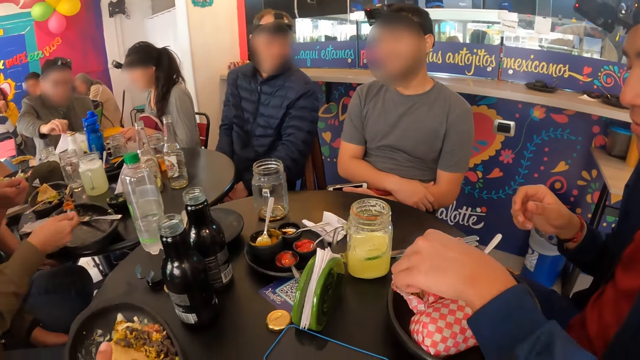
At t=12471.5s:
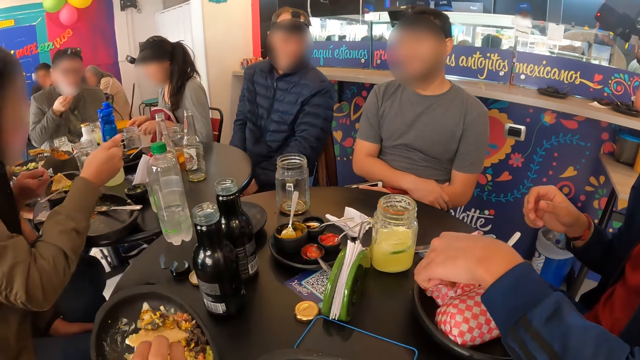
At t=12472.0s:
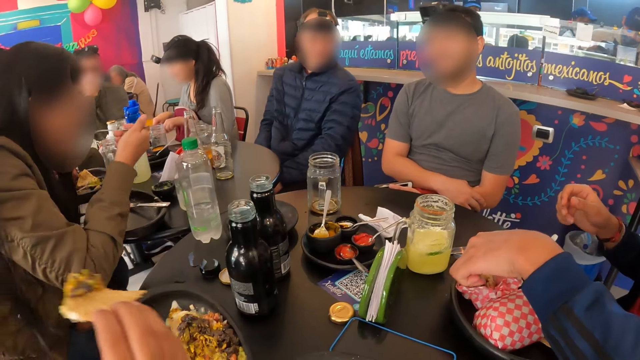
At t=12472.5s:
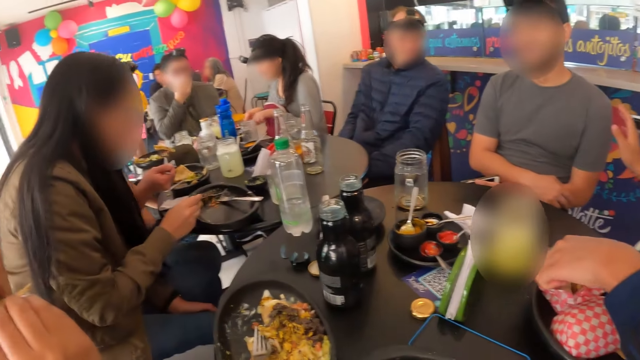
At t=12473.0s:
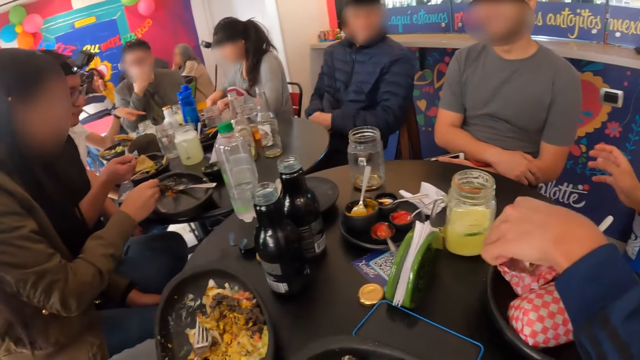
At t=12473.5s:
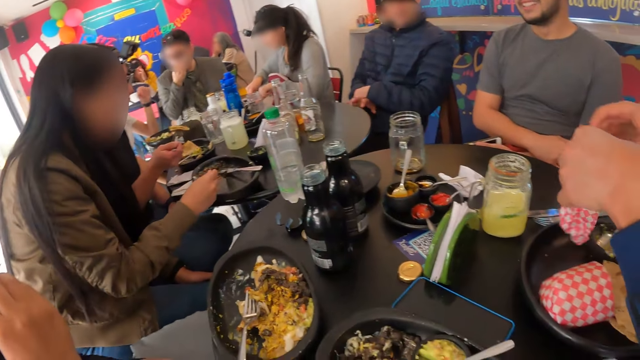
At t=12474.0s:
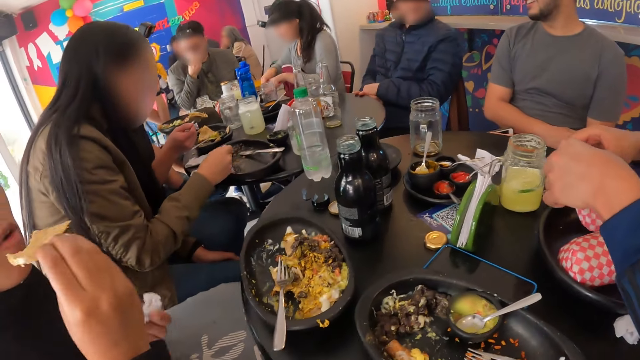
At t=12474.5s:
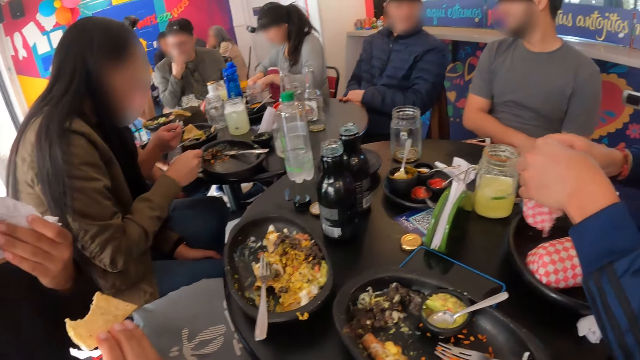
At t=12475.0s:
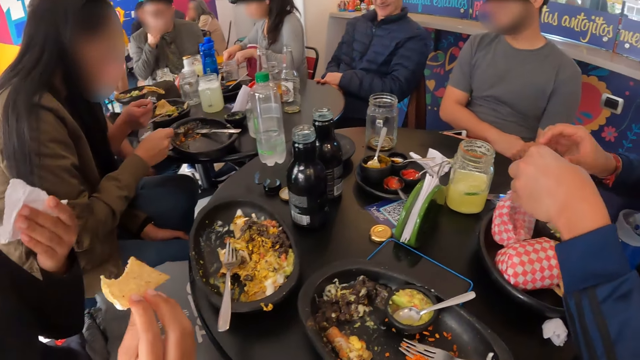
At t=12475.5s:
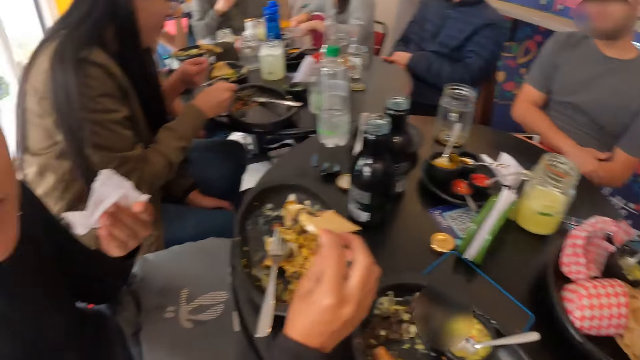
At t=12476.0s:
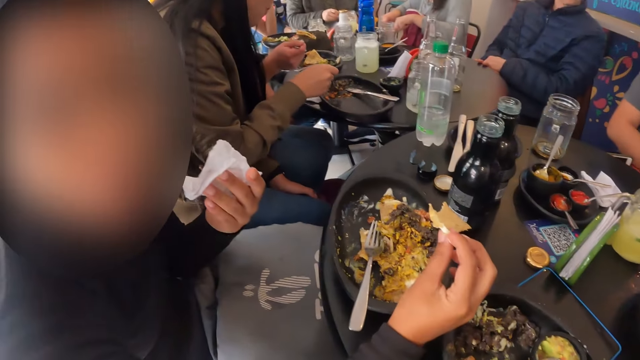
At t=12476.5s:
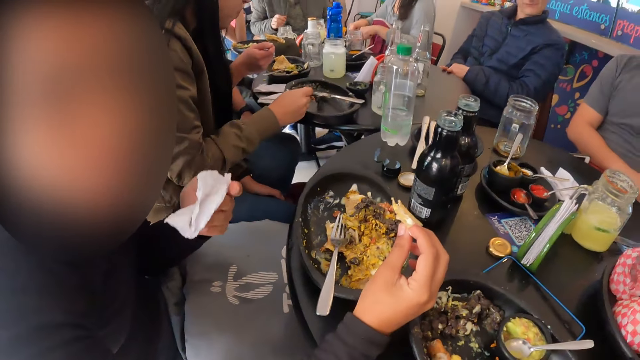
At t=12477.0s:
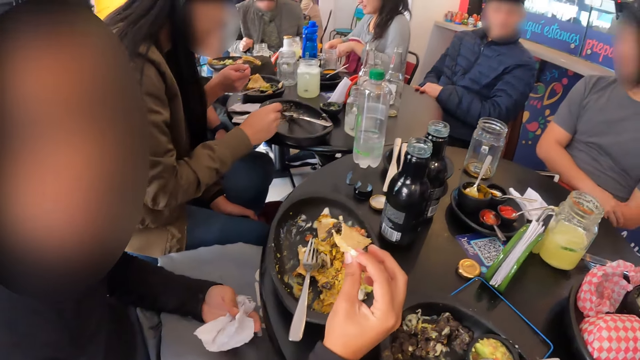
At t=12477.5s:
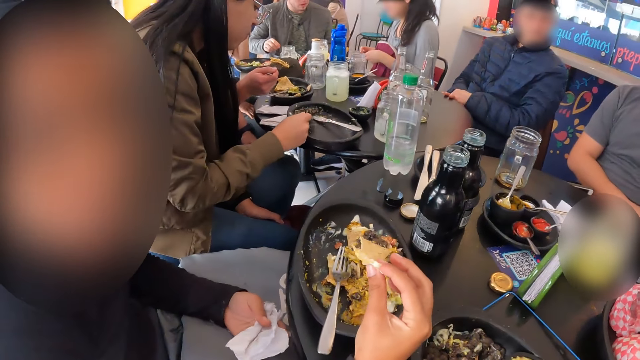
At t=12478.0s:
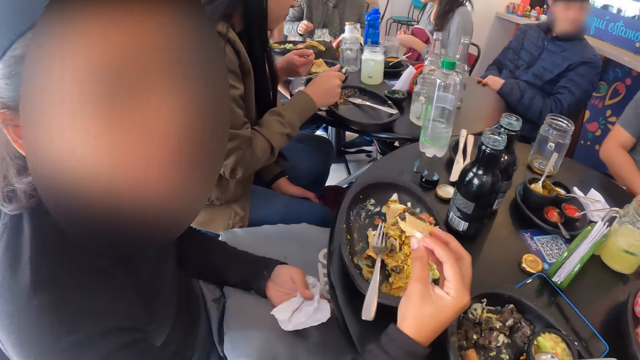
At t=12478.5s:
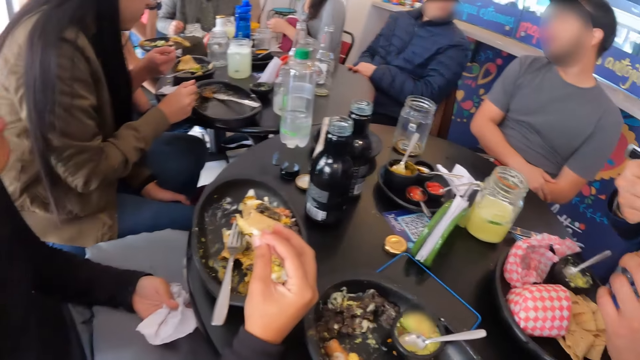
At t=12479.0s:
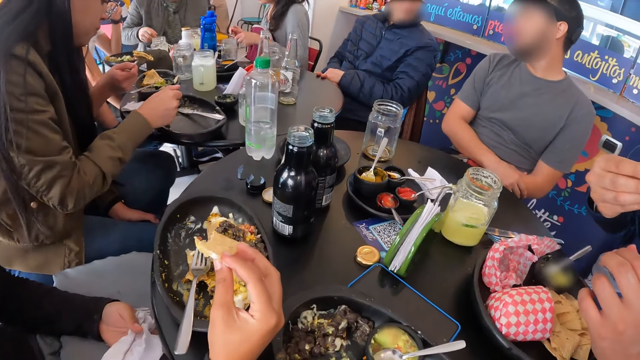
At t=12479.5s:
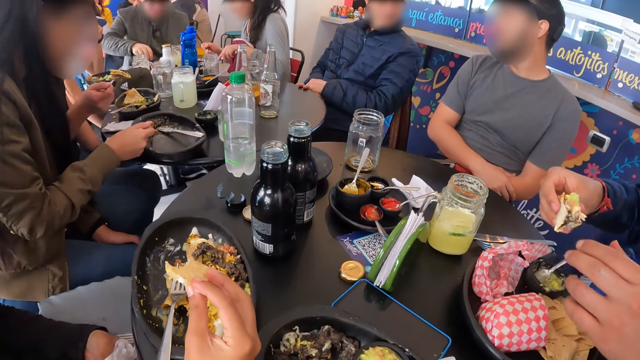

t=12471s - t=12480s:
The woman cleans her mouth with a serviette. The woman interacts with the camera wearer. A person eats the food. Another person eats the food. The man interacts with another man.

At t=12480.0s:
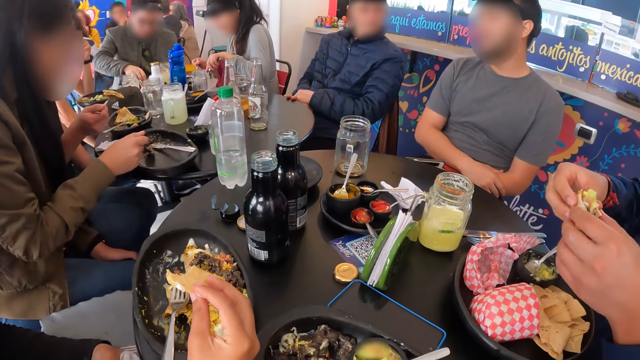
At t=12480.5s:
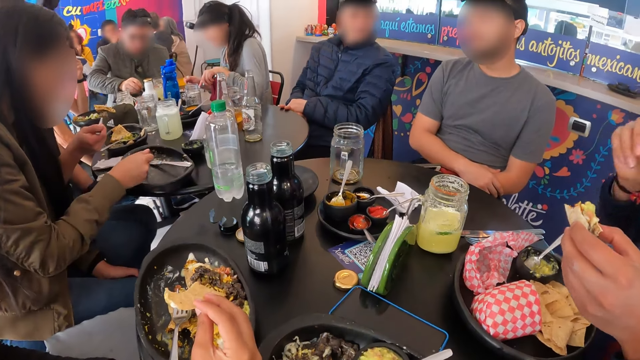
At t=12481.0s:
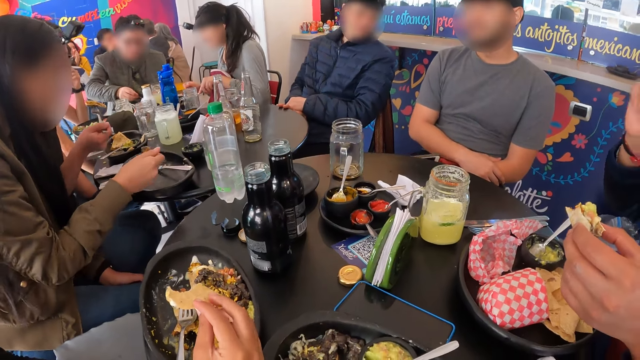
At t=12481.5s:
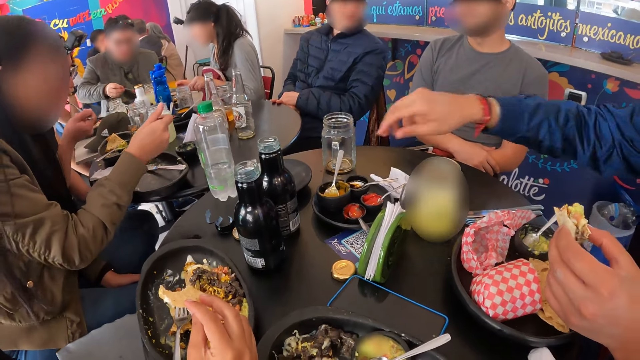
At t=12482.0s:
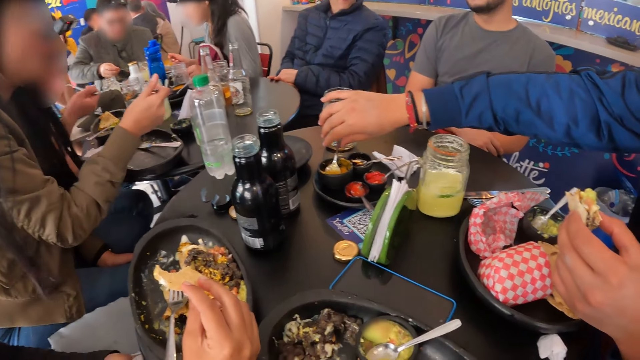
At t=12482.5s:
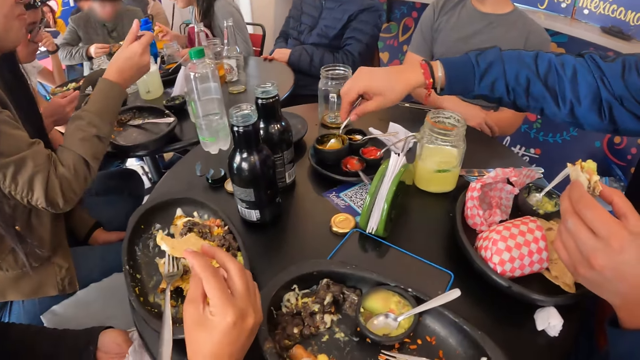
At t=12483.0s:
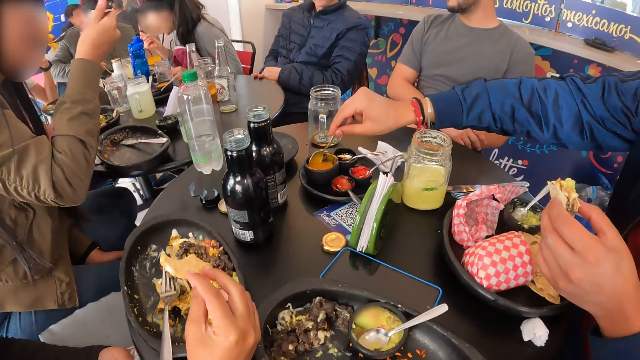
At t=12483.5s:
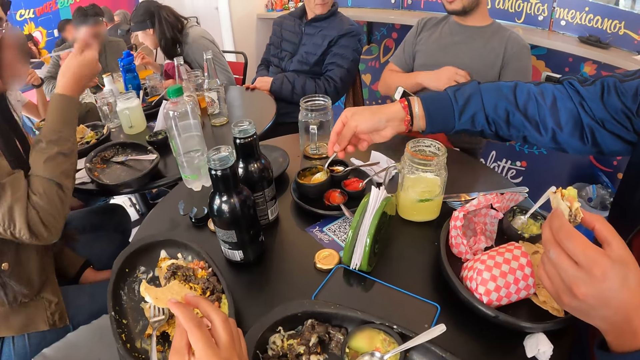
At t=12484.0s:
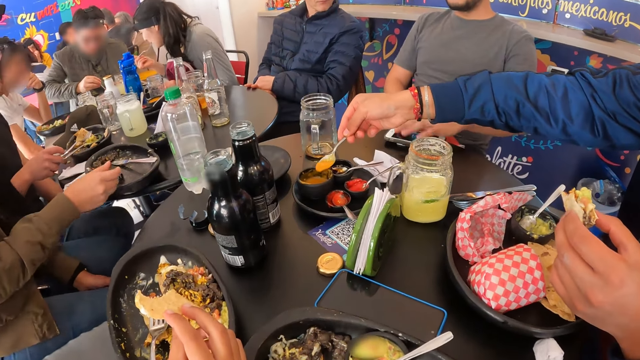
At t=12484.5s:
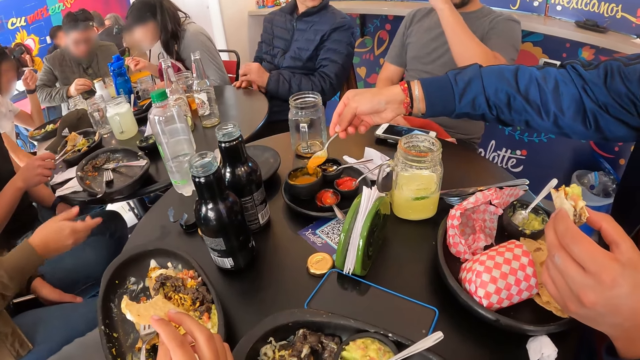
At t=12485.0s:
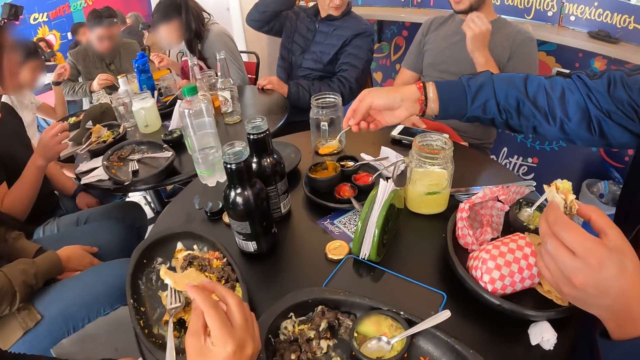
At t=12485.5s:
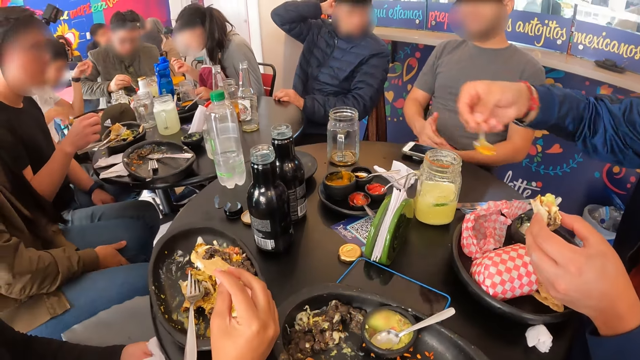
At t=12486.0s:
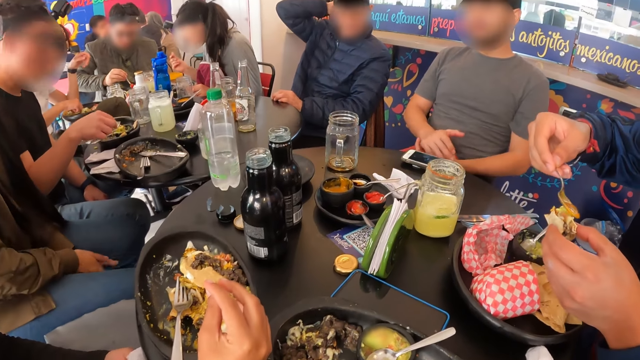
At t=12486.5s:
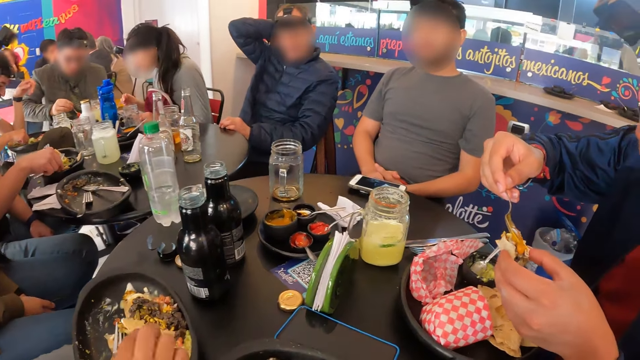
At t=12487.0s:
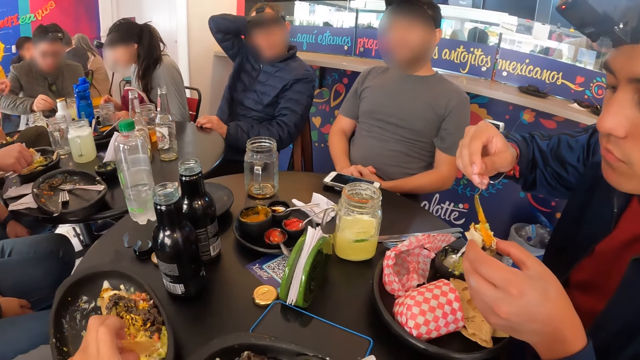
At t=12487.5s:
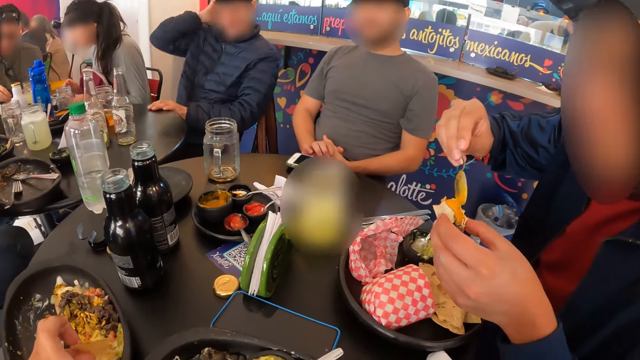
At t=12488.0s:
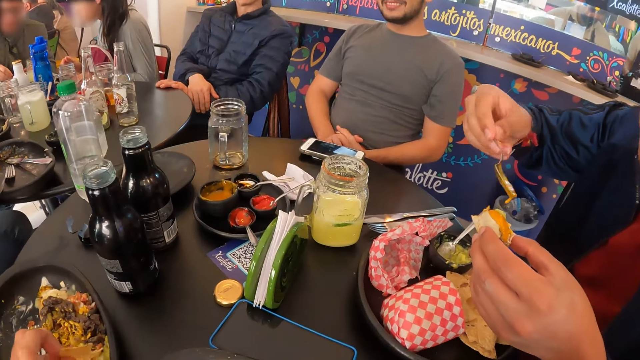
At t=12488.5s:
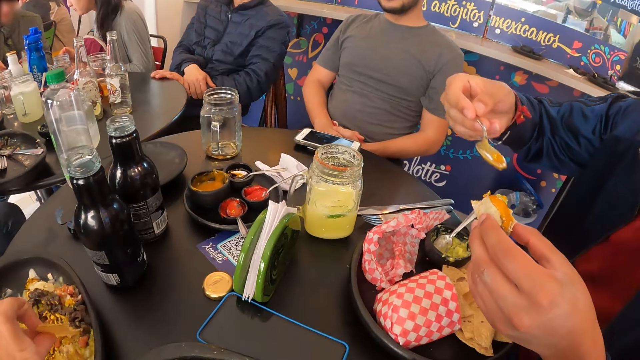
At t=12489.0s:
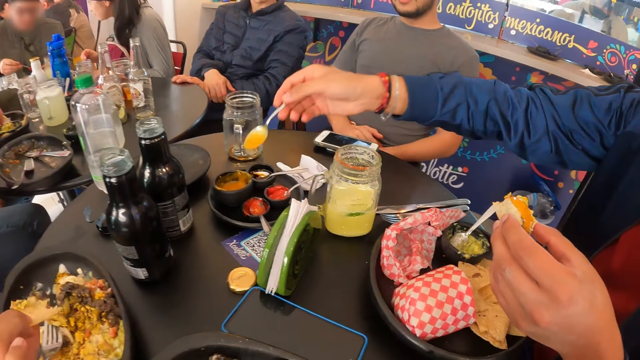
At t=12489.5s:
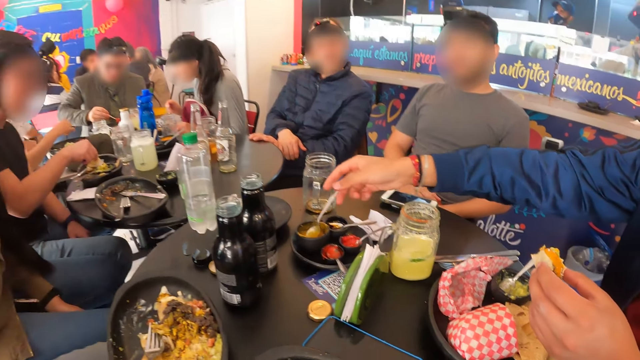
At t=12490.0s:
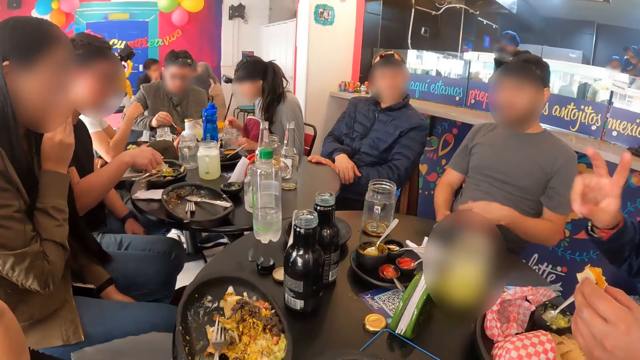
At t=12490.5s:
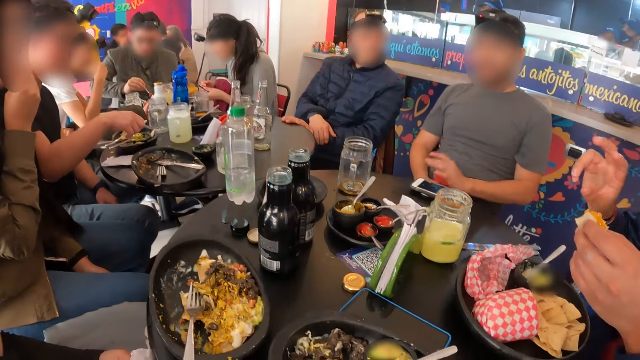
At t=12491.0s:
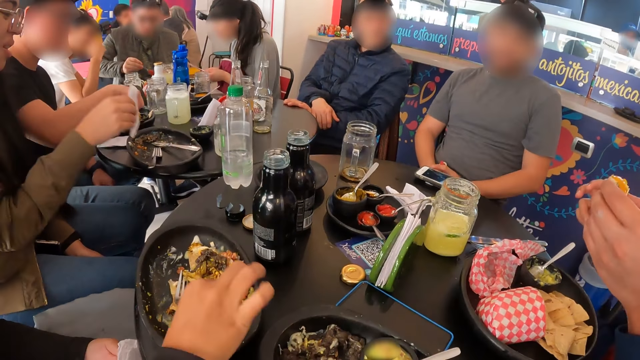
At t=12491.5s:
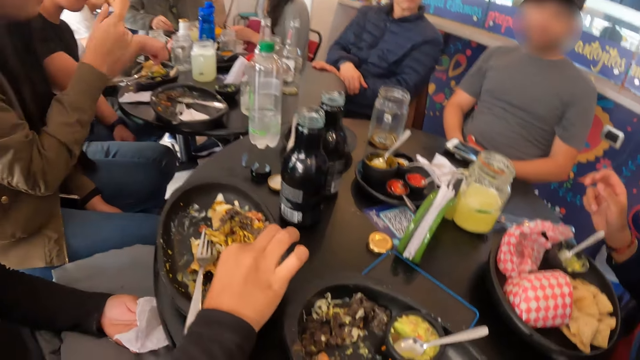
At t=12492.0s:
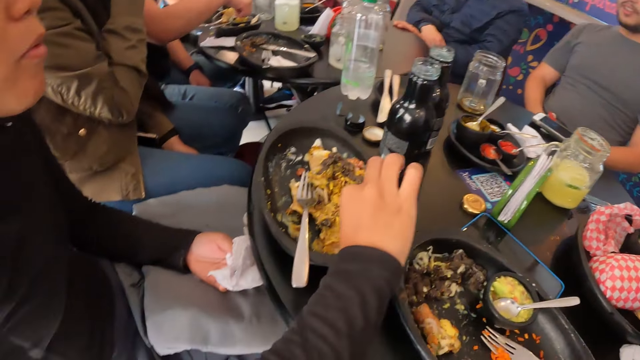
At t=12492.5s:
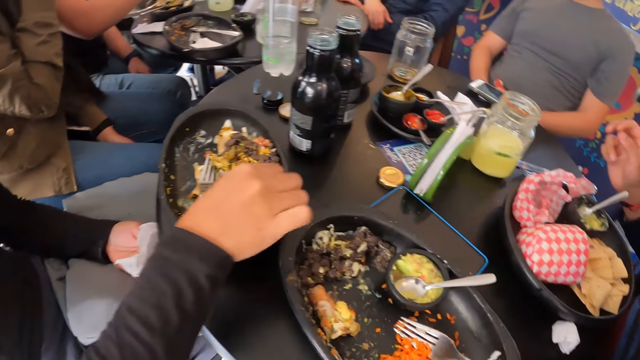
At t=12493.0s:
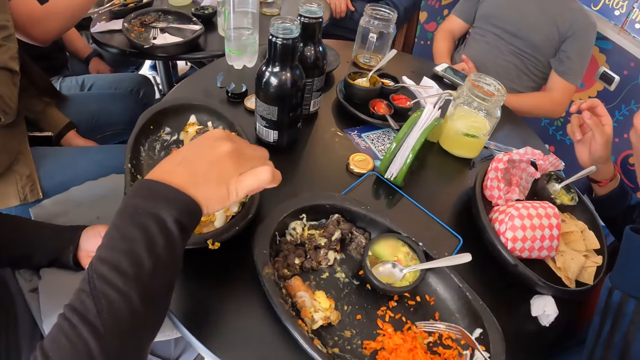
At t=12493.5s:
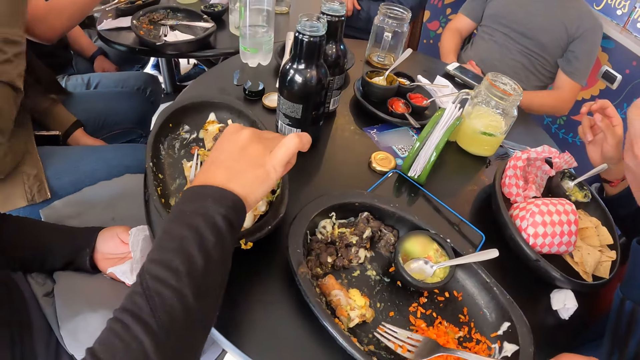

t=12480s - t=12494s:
A person eats the food. The person takes the sauce from the bowl. The man drops the phone on the table with his left hand. The first person puts the sauce in the tortilla. The woman scoops sauce from the bowl on the table with a piece of burrito in her right hand. The woman takes the piece of burrito from the bowl on the table with her right hand. The first person puts the spoon in the bowl. The woman eats burrito from the bowl on the table with her right hand. Another person takes the food from the table.
